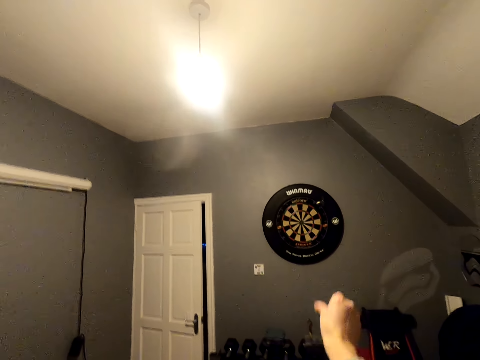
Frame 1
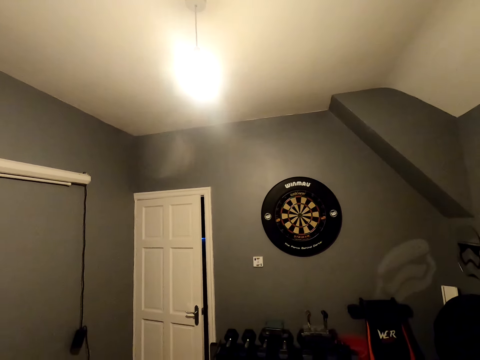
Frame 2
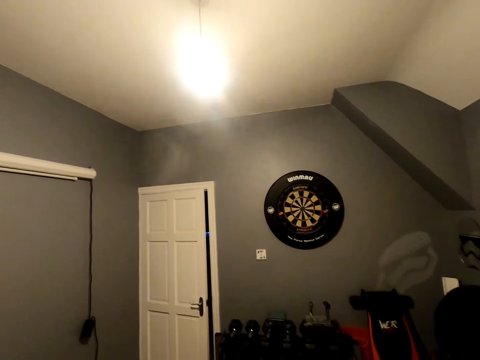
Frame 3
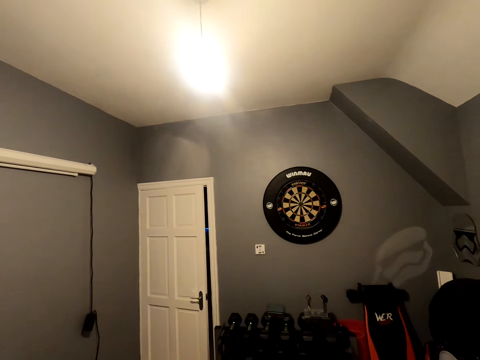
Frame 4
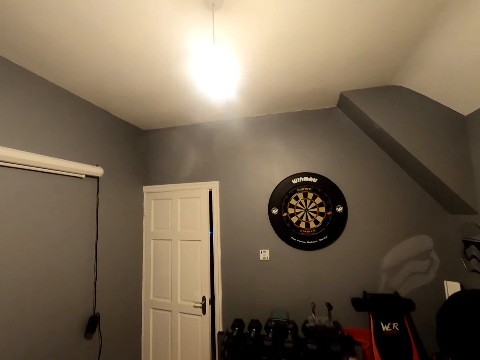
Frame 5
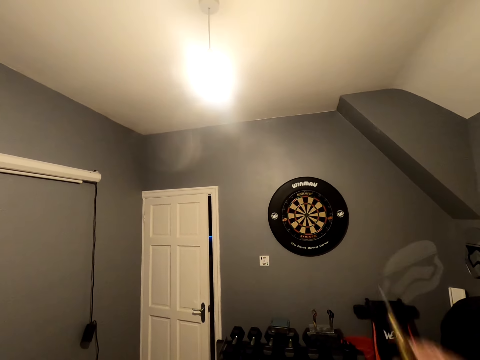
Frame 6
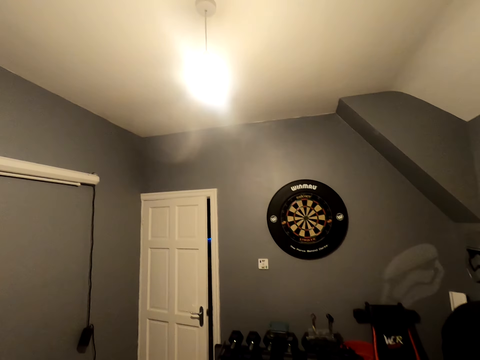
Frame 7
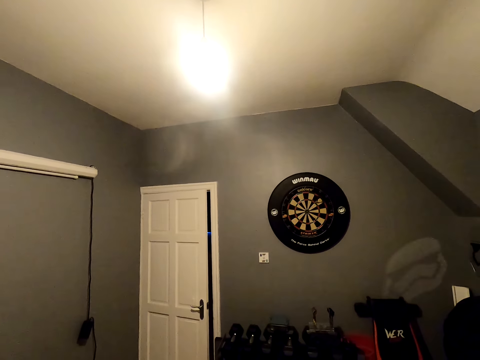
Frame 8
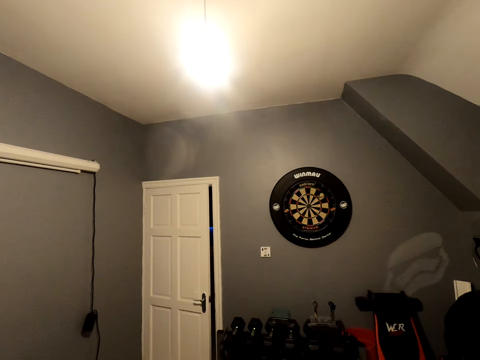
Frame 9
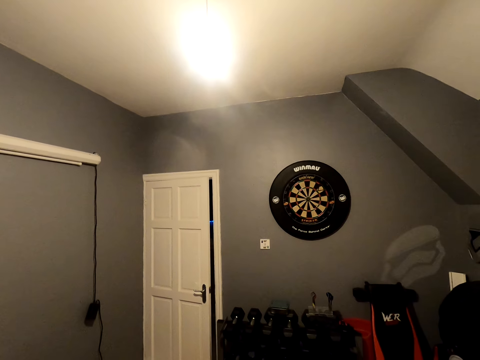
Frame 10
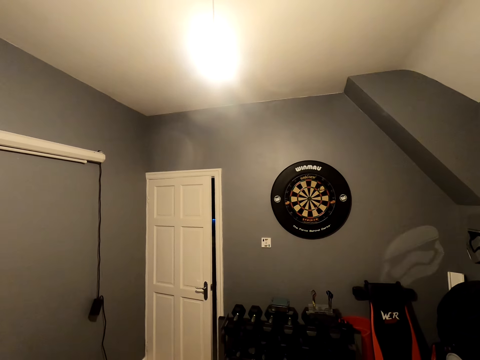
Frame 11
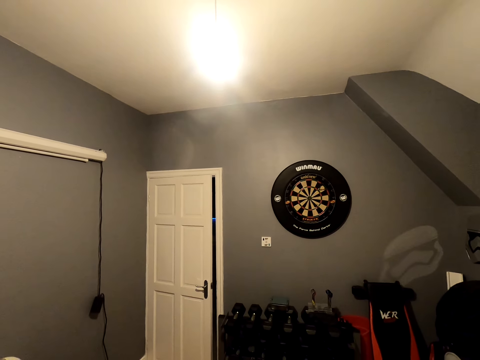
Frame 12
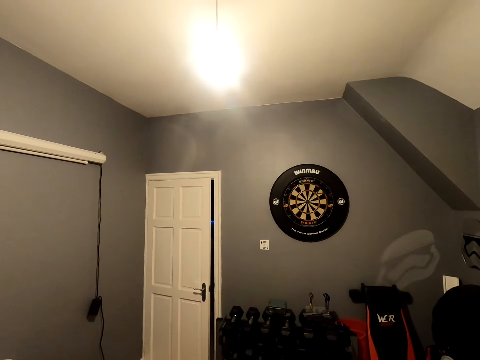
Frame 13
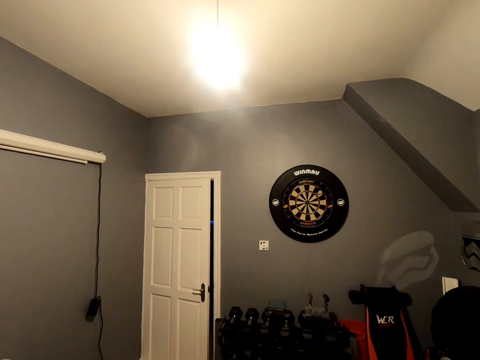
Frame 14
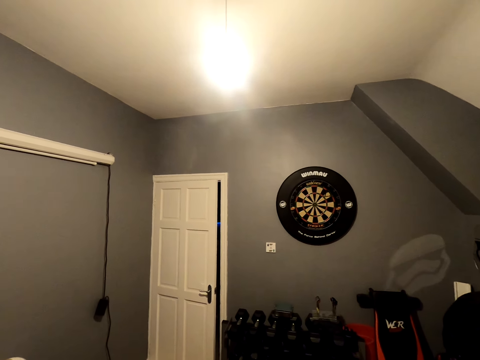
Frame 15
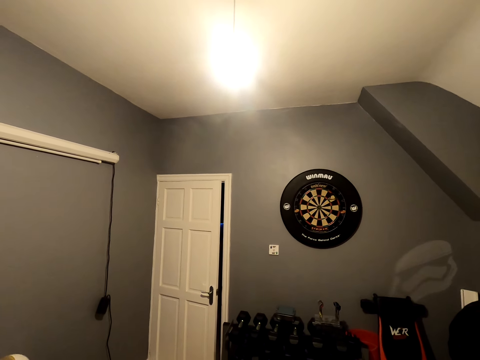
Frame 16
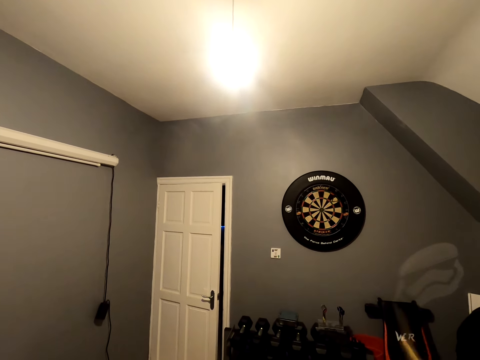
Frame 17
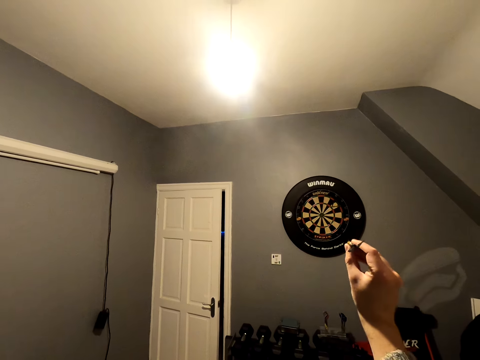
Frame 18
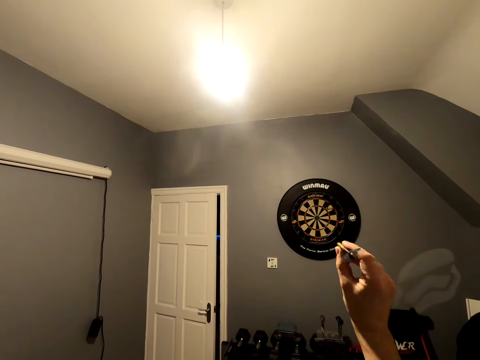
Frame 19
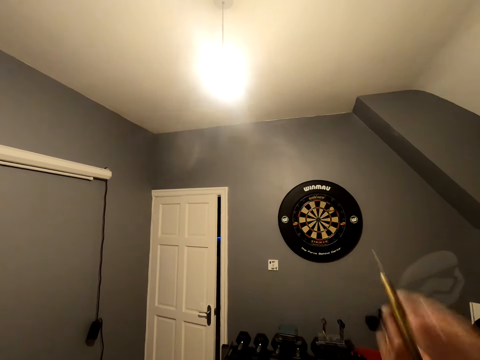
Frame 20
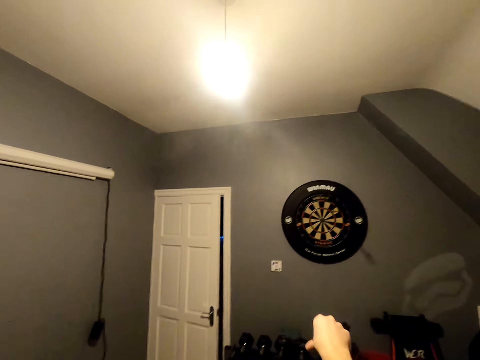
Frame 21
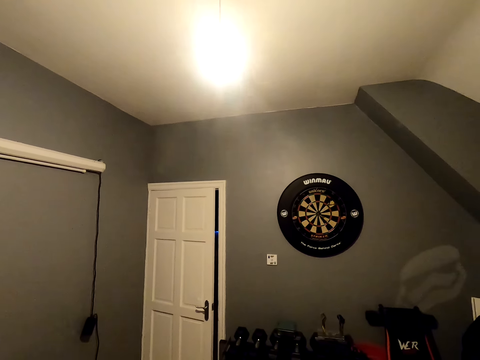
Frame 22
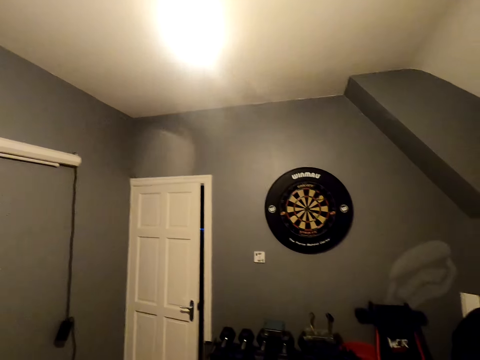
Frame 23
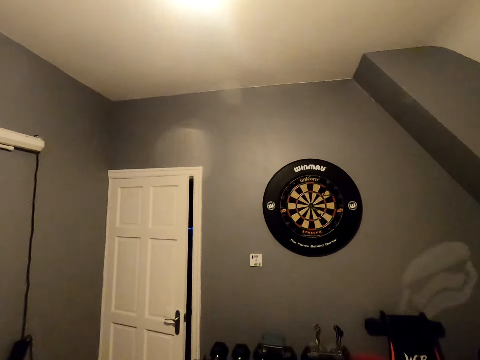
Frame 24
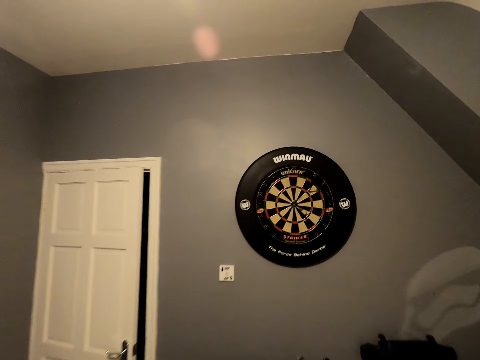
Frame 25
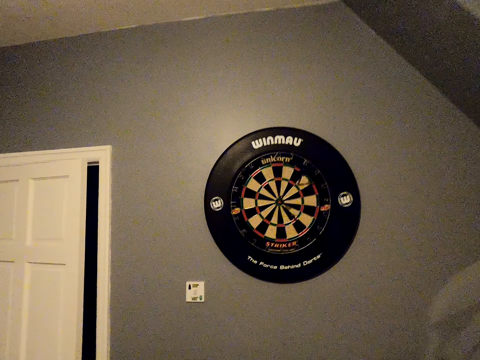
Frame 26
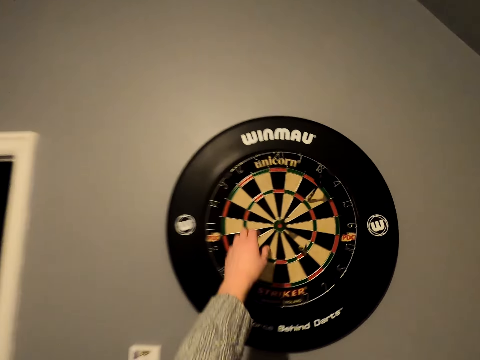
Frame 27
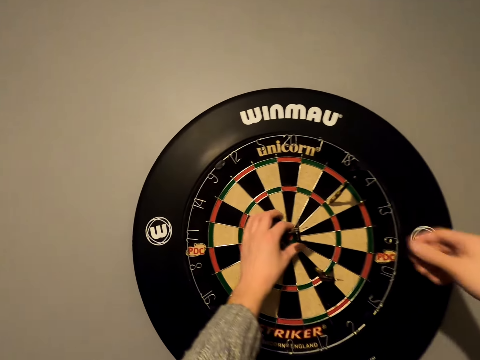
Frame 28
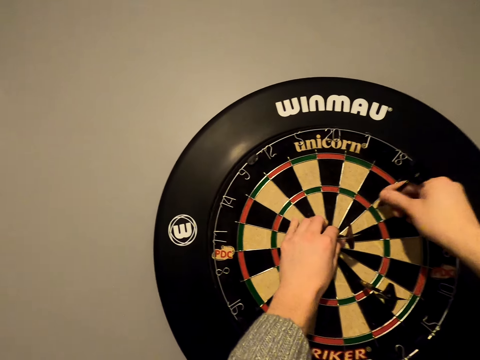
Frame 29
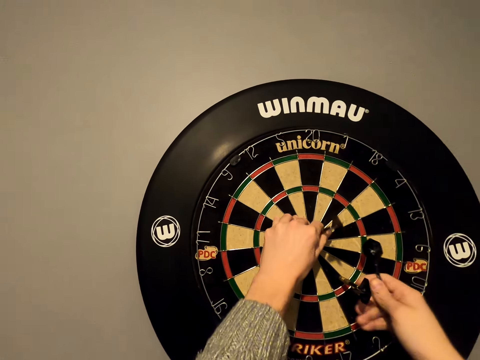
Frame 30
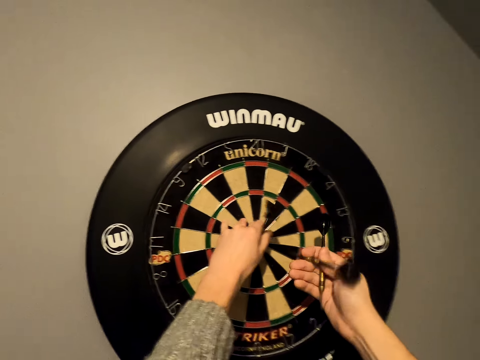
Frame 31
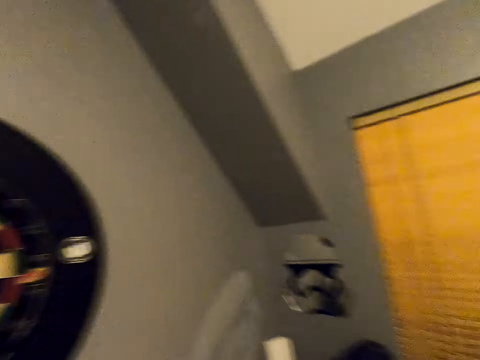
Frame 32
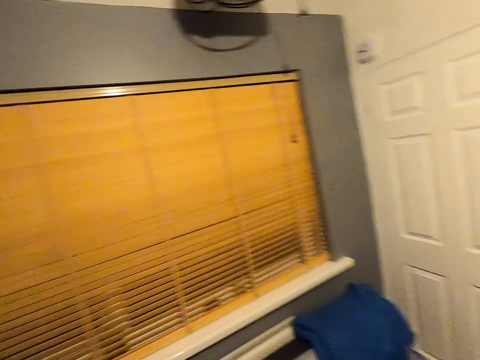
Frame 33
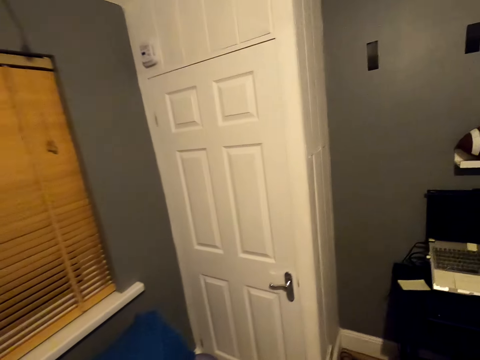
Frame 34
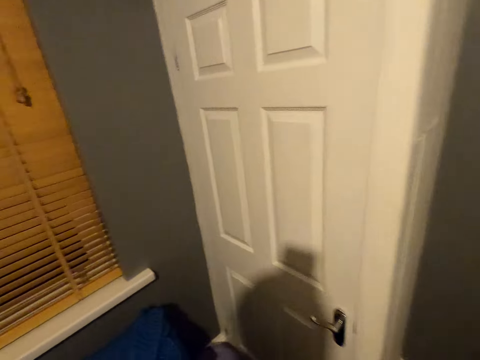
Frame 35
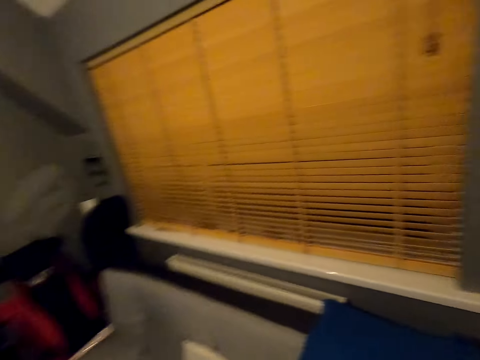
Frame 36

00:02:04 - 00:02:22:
The camera wearer looks around a room. They throw an arrow on a dart board. They look around the room. They throw an arrow on the dart board. They walk around the room. They remove arrows from the dart board. They walk around the room.

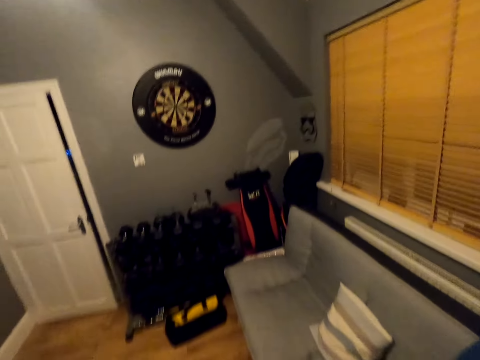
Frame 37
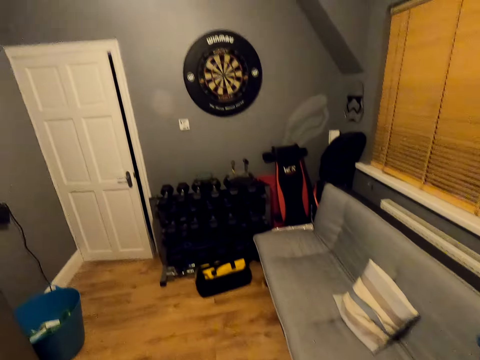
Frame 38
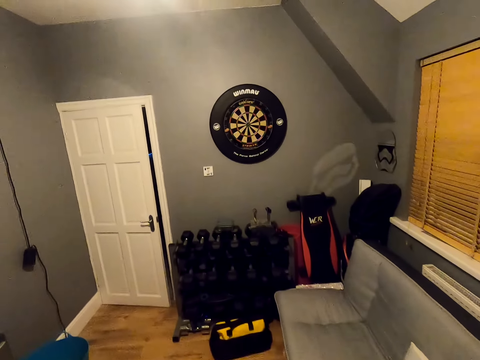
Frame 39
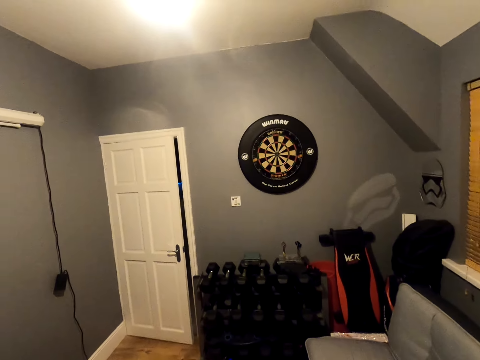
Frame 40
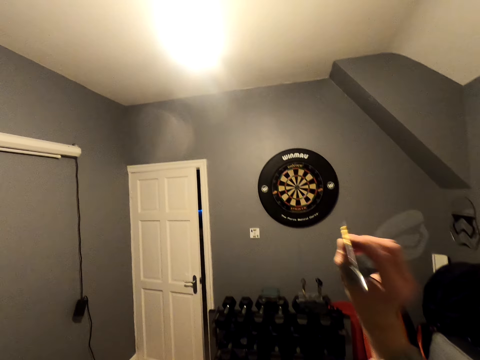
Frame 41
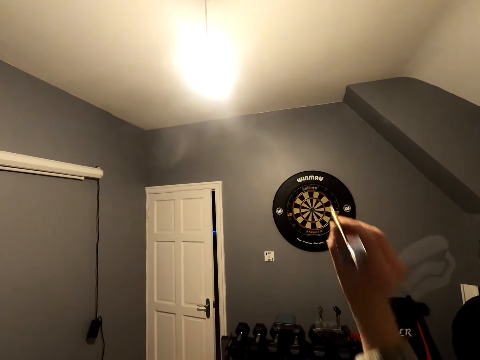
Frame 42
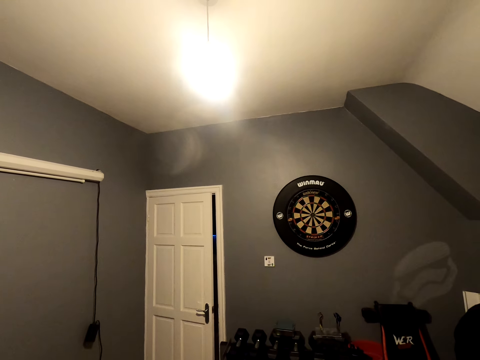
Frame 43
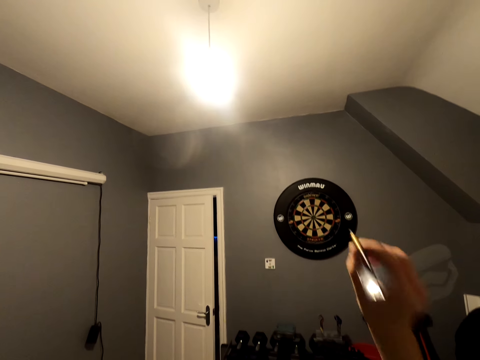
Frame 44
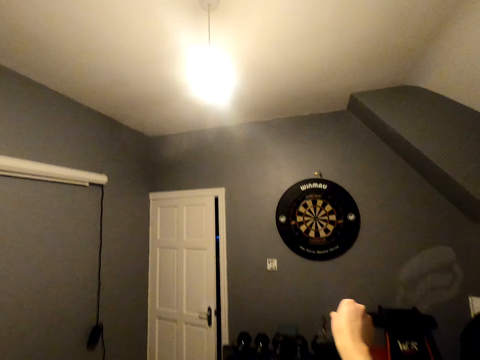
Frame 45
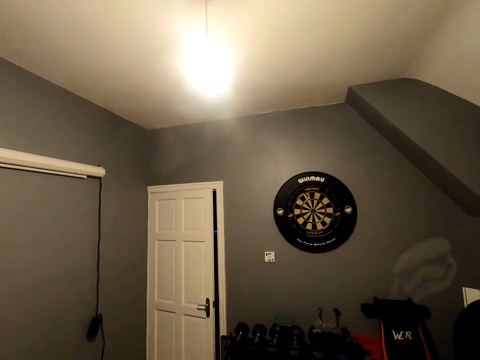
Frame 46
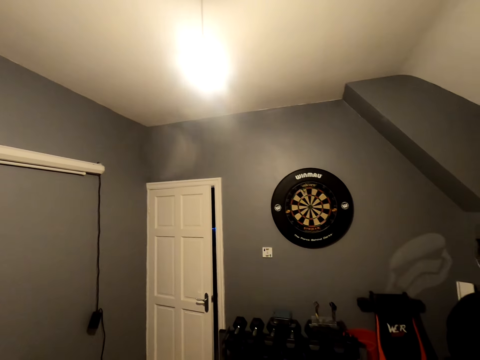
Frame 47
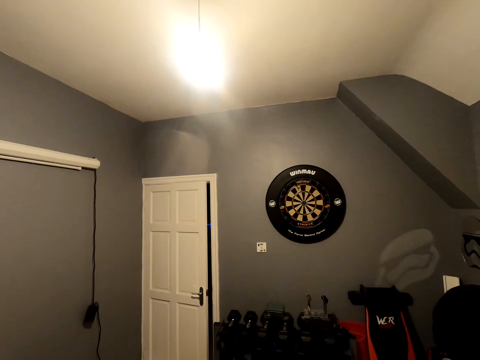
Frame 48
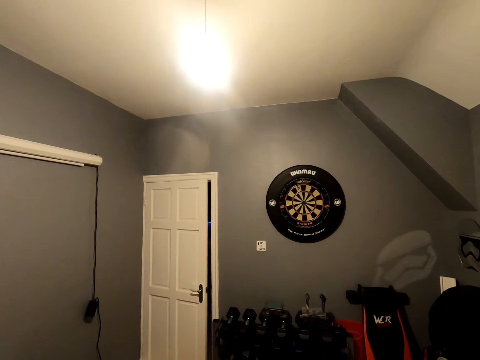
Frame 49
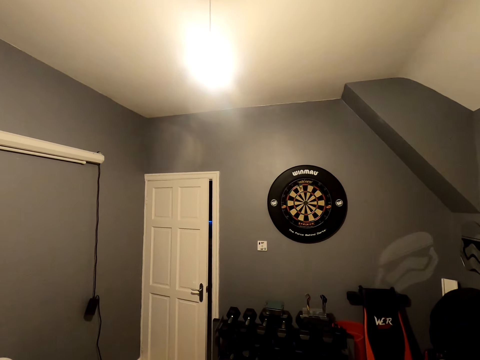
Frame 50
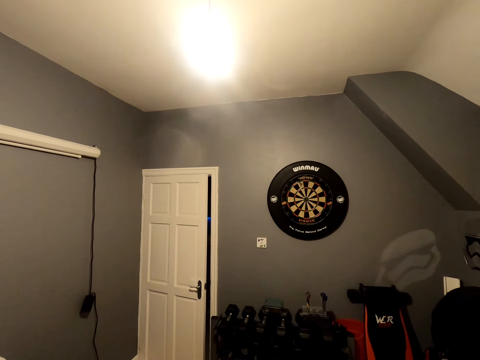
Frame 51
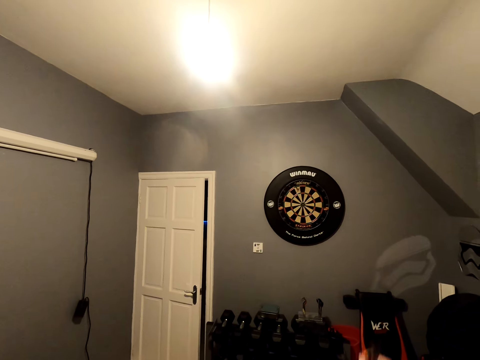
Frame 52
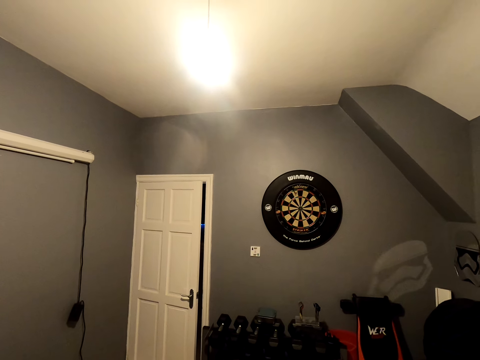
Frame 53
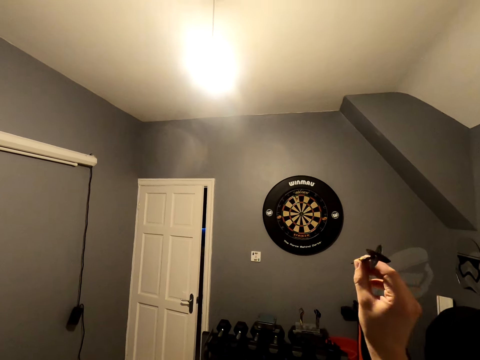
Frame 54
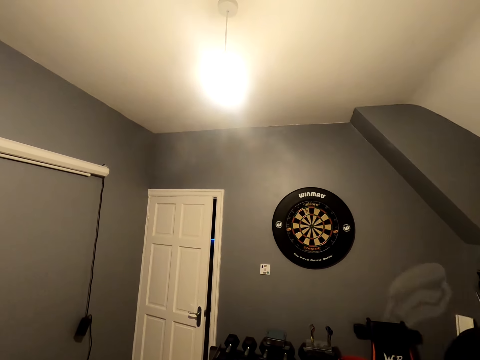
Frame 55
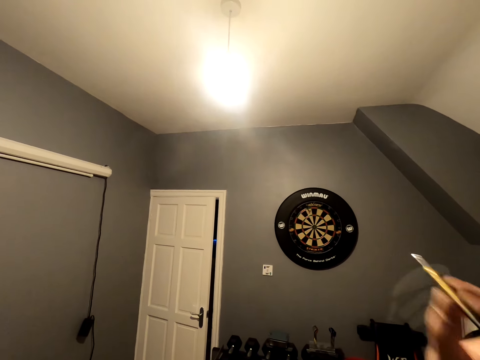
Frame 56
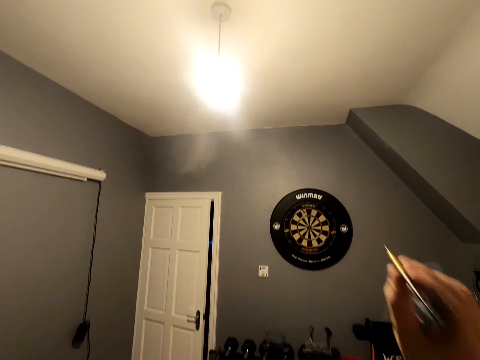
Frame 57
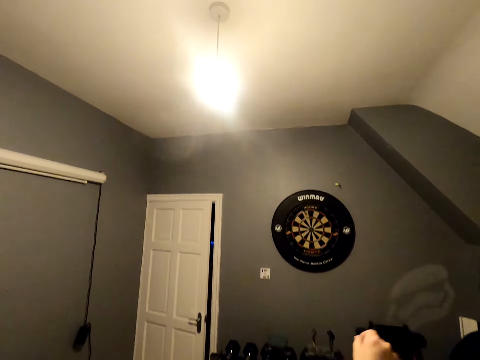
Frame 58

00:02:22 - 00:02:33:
The camera wearer looks around a room. They throw an arrow on a dart board. They look around the room. They throw an arrow on the dart board.
